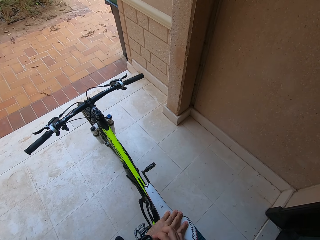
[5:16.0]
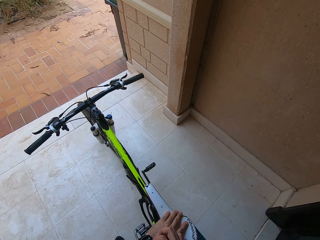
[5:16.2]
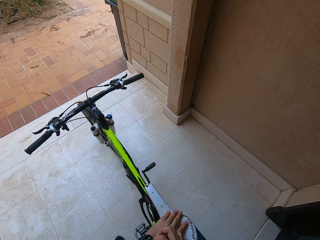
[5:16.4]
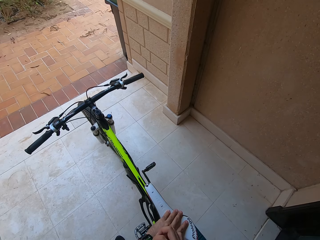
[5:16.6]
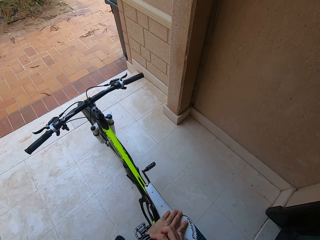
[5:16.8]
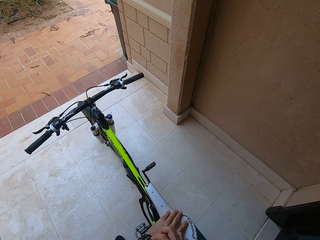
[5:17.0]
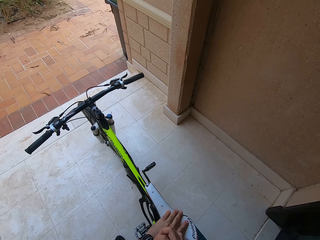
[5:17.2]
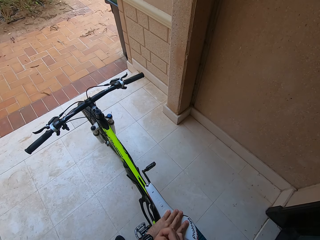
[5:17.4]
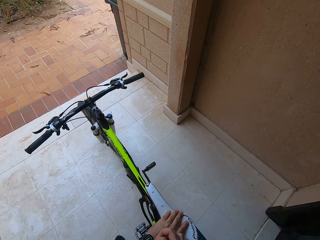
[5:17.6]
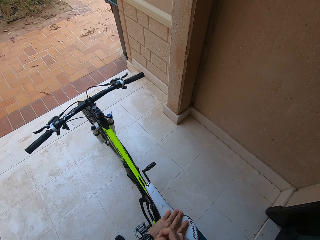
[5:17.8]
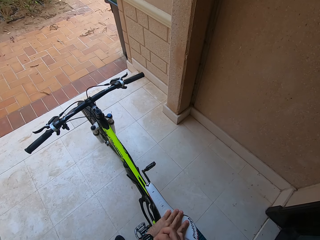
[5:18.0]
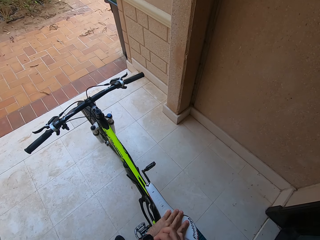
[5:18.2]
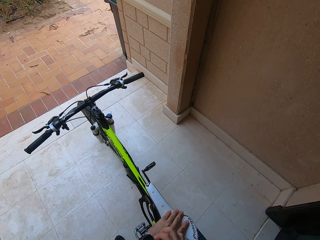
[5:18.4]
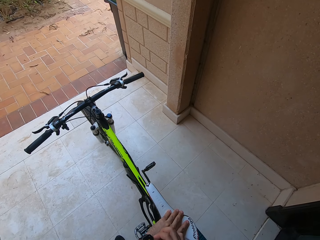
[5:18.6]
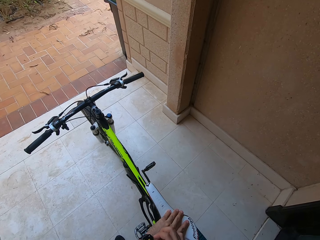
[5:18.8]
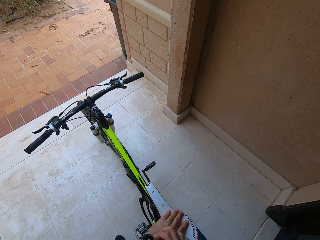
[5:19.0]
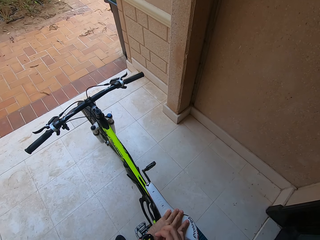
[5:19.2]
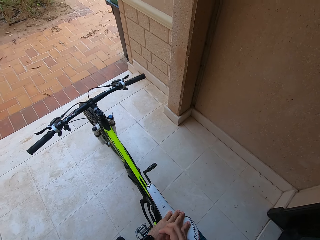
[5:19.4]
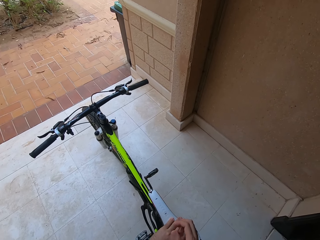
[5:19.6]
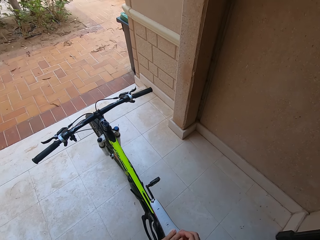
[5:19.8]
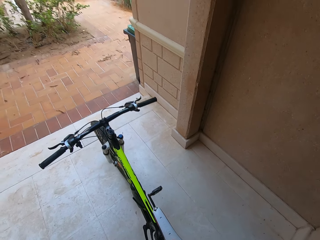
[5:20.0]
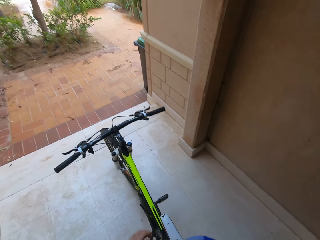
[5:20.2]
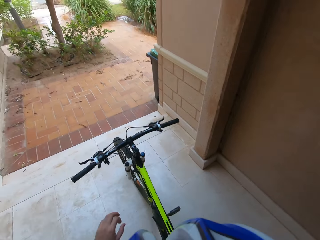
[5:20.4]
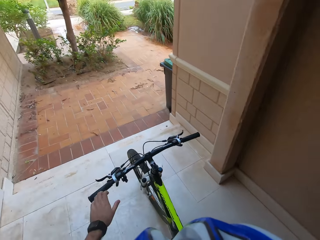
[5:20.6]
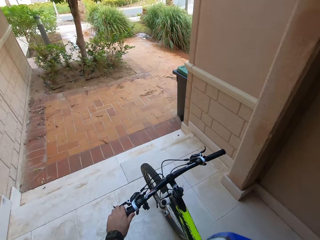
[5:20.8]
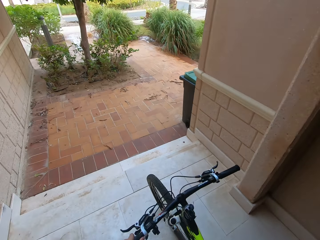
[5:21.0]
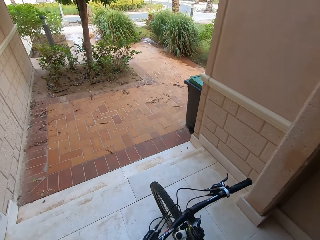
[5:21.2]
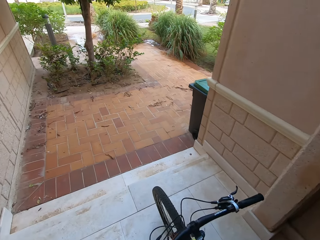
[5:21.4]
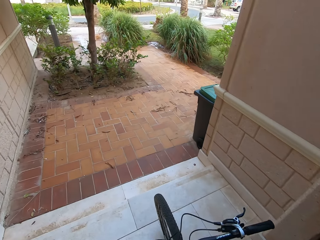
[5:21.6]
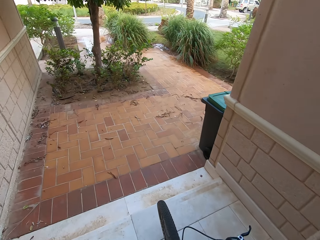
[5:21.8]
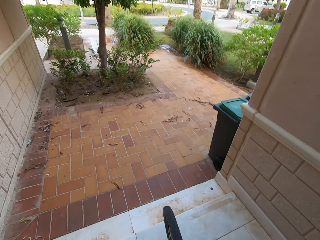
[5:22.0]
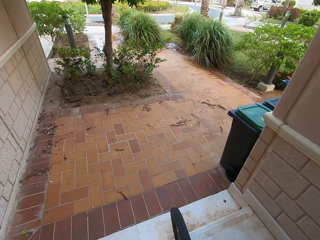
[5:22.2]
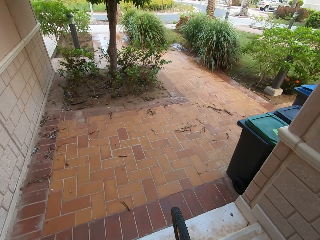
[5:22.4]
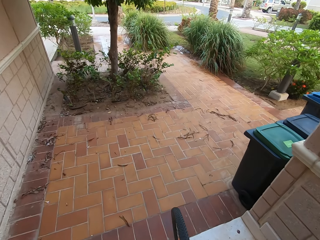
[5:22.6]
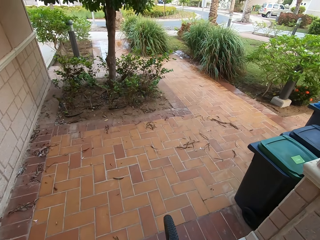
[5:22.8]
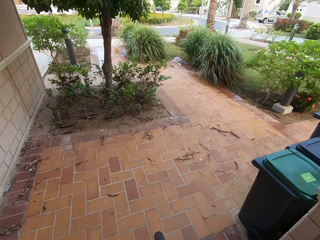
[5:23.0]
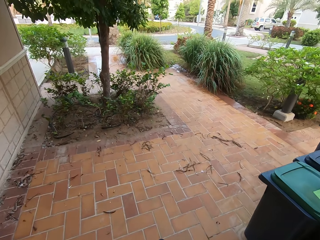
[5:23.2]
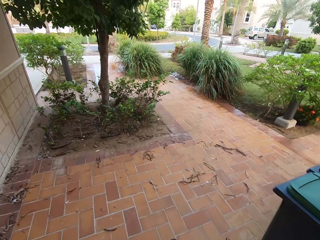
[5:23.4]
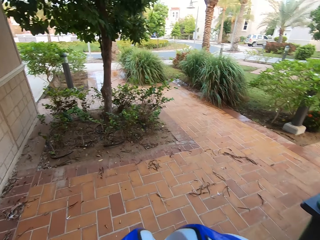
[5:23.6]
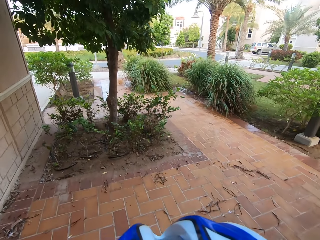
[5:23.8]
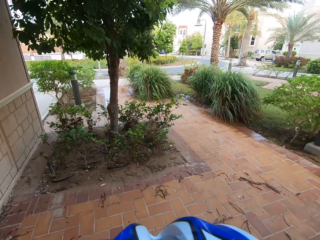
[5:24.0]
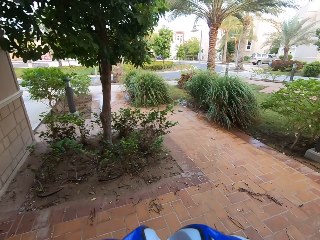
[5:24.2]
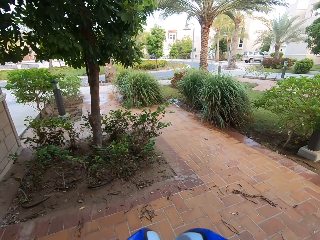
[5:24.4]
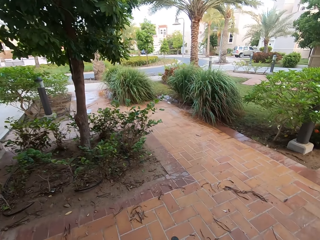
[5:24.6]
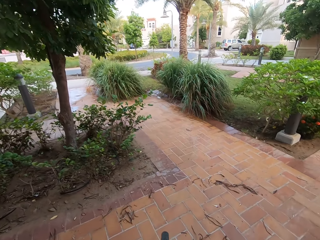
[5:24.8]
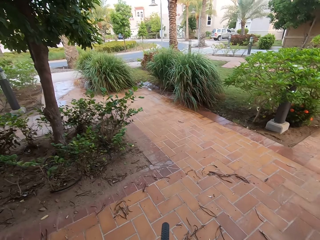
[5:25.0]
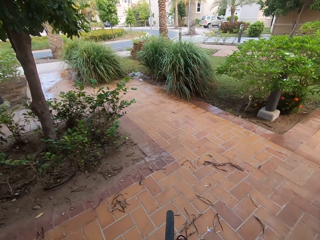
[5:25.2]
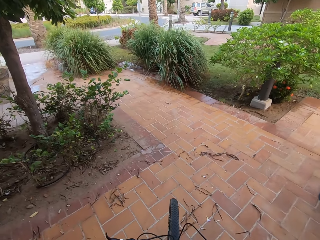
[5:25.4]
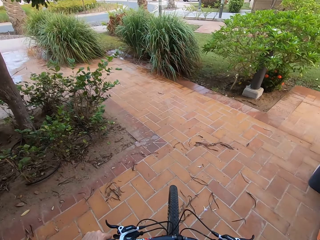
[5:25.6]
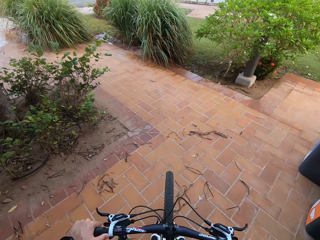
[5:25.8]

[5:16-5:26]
The camera wearer sets his timer clock. He moves the bicycle out of the veranda.

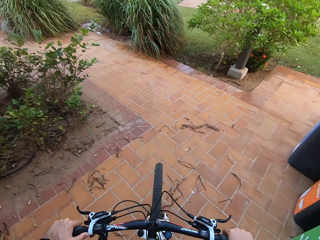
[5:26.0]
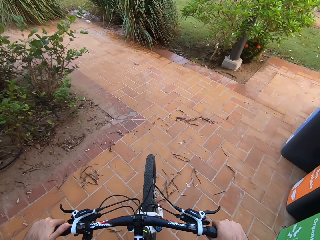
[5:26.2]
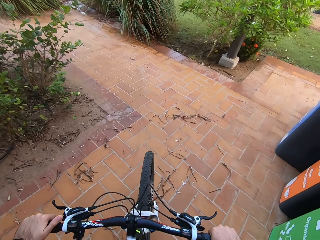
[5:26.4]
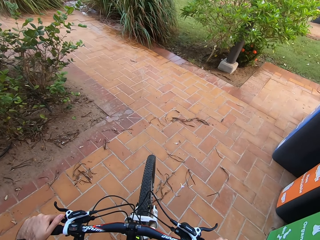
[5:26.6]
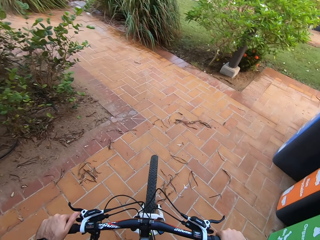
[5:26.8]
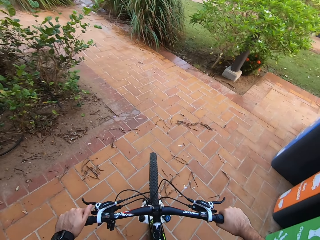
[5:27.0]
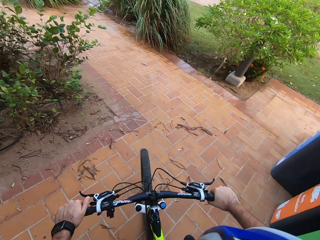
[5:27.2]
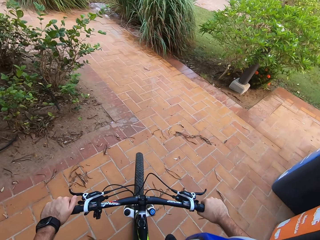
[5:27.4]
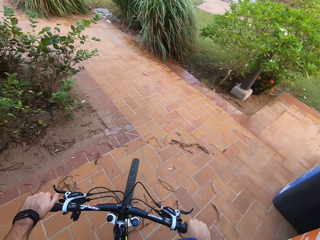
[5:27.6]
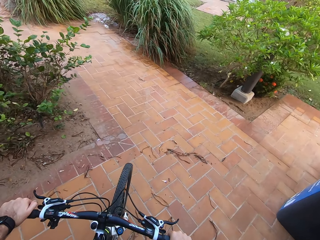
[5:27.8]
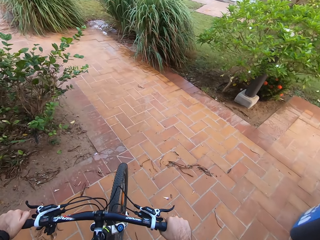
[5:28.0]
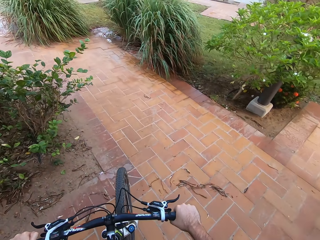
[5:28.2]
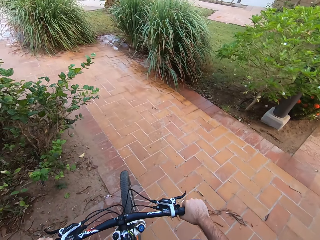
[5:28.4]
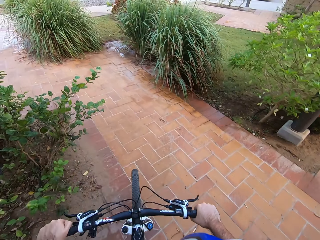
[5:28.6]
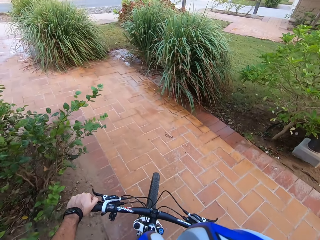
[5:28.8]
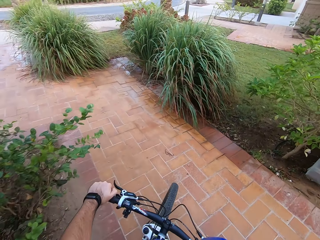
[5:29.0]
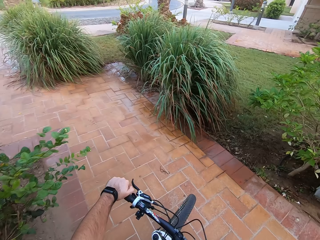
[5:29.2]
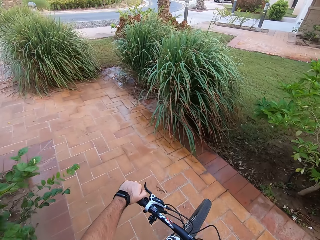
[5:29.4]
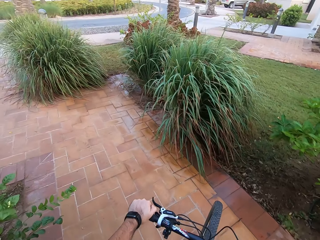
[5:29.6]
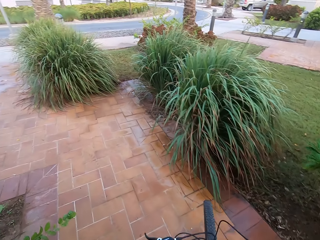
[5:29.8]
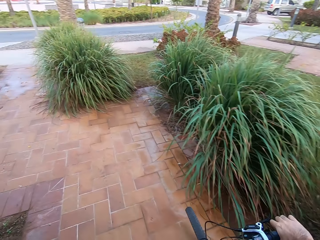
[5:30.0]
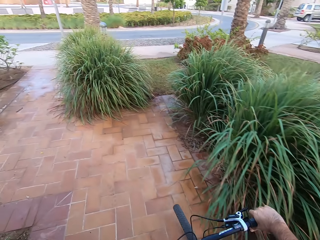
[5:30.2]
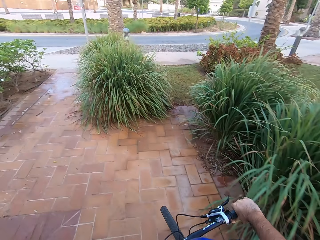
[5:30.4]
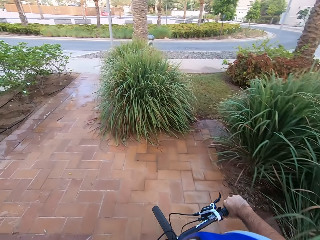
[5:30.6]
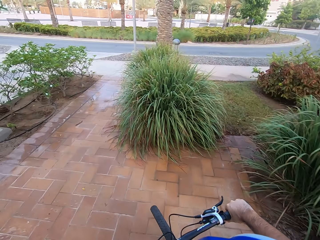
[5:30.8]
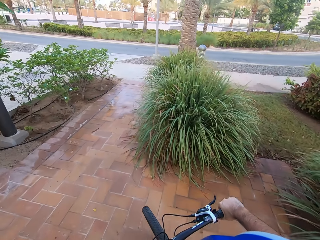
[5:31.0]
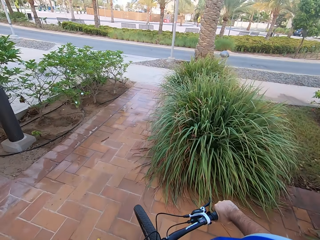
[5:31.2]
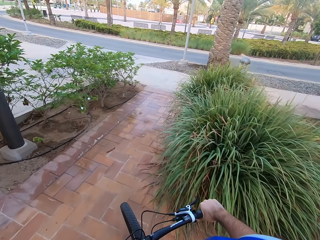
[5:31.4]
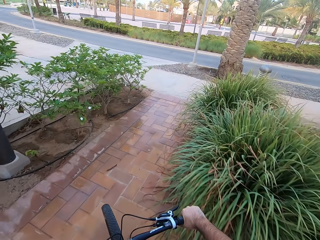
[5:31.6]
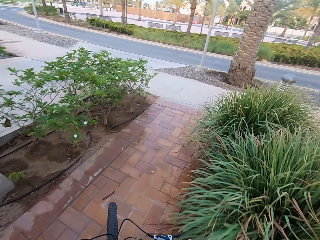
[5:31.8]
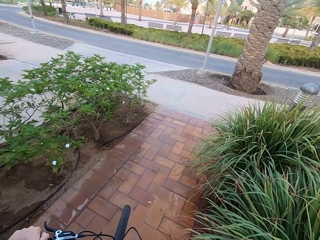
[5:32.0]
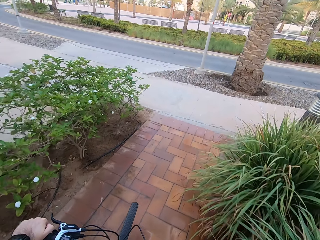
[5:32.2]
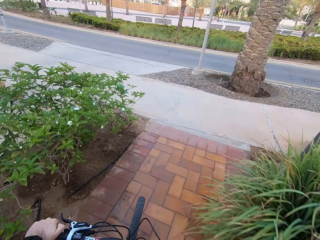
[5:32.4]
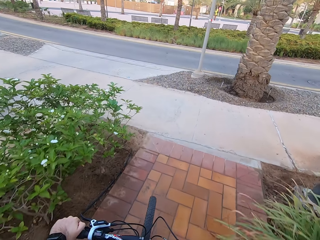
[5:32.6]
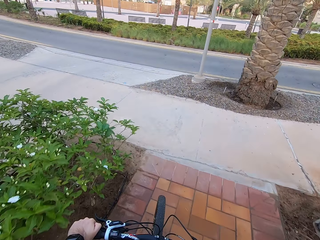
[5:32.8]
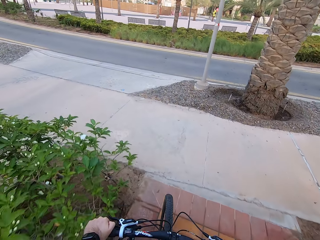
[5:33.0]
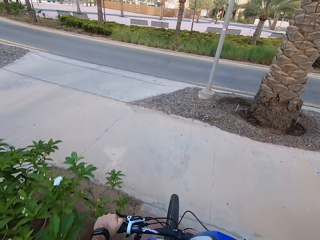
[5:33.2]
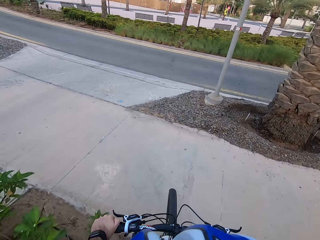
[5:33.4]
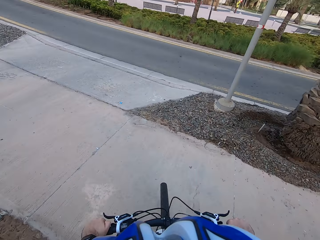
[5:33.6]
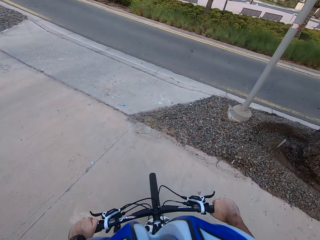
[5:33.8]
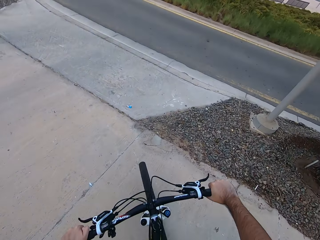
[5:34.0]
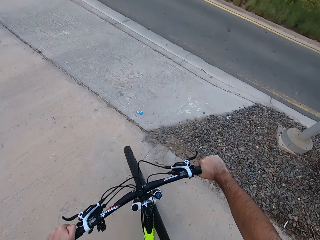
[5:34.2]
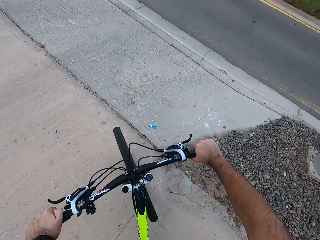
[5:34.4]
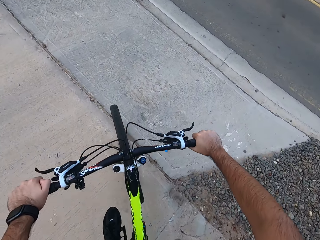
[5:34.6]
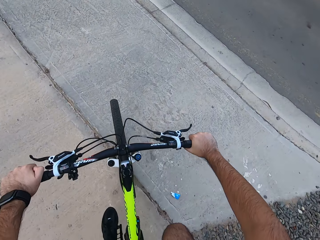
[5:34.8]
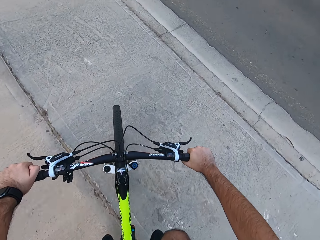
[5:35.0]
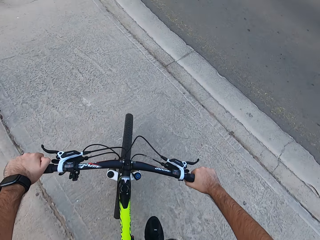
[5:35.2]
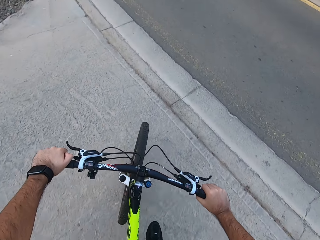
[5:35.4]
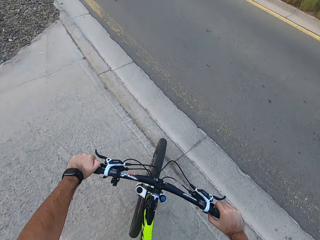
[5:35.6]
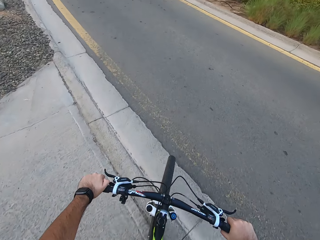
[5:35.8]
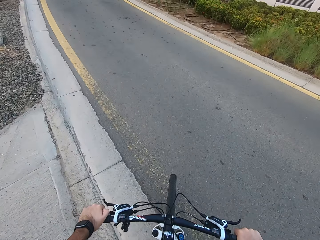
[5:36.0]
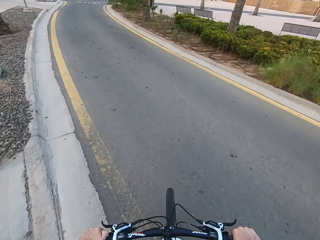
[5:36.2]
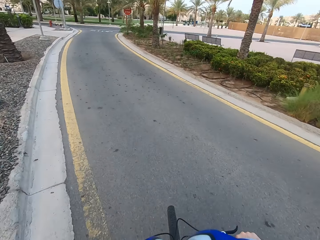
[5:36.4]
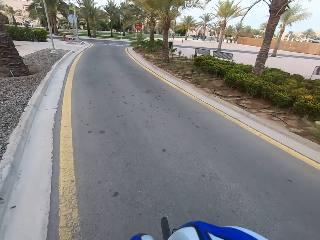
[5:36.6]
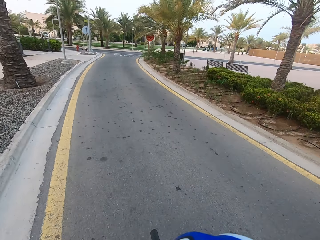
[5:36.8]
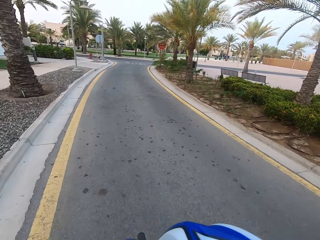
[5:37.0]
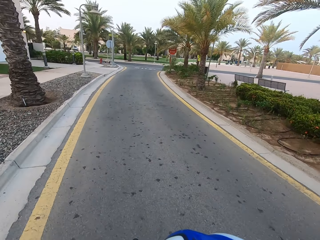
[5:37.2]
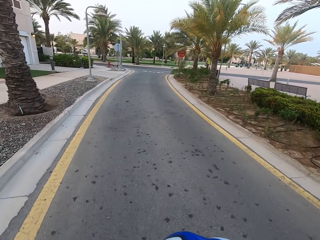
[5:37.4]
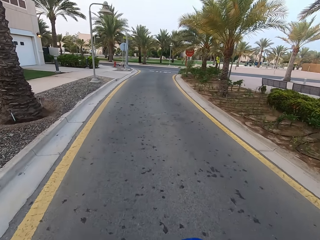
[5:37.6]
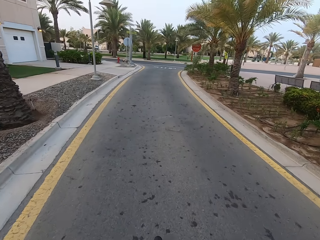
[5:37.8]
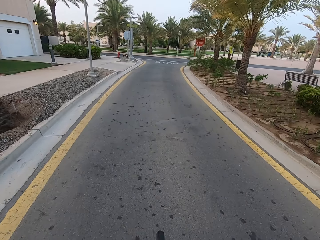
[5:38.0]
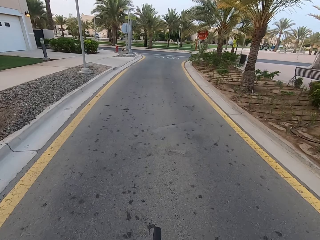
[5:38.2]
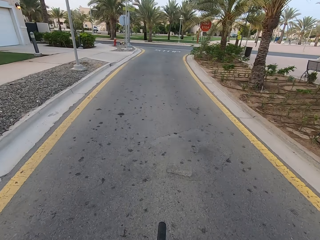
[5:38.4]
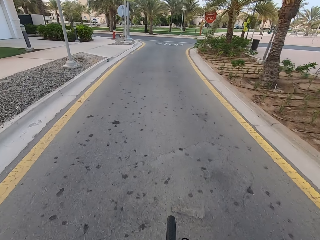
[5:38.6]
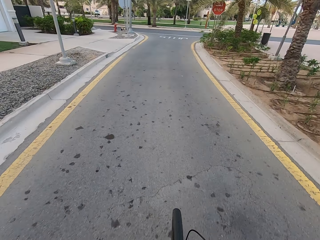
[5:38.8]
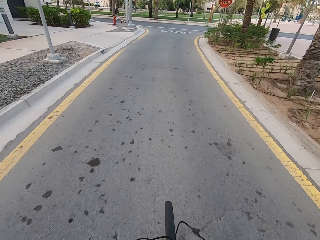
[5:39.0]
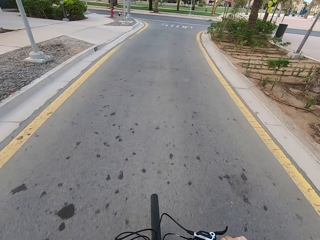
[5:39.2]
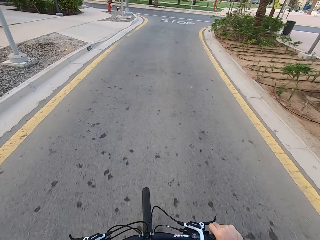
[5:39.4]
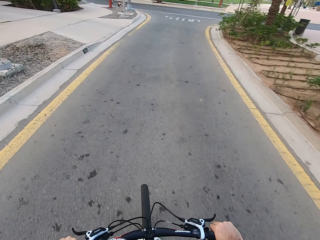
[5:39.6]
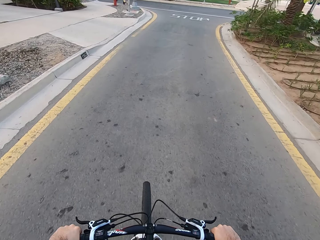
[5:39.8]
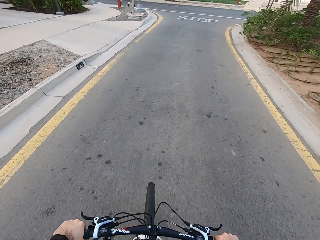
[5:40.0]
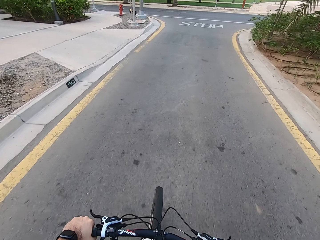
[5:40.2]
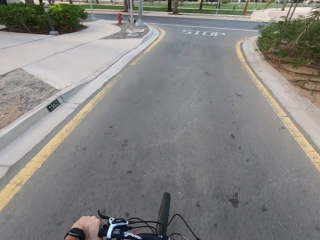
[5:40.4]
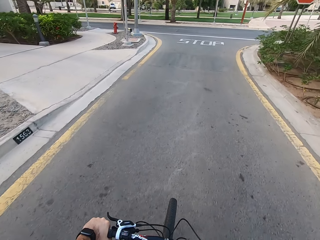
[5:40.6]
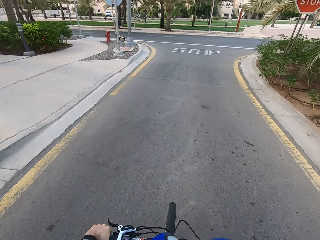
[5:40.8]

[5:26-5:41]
The camera wearer climbs on the bicycle. He cycles the bicycle. He is riding his bicycle.
